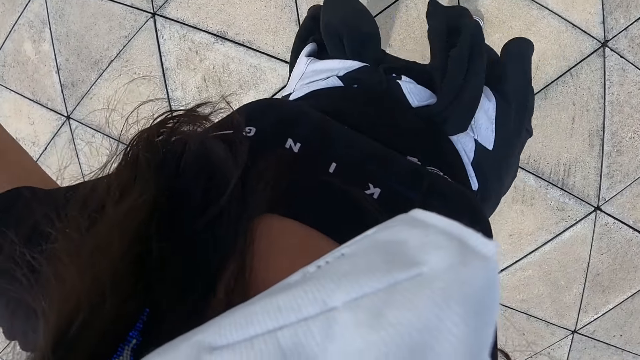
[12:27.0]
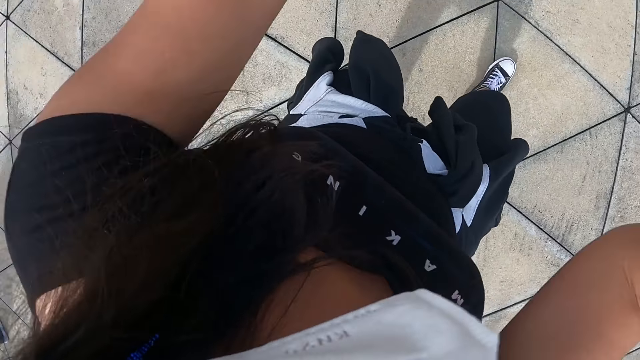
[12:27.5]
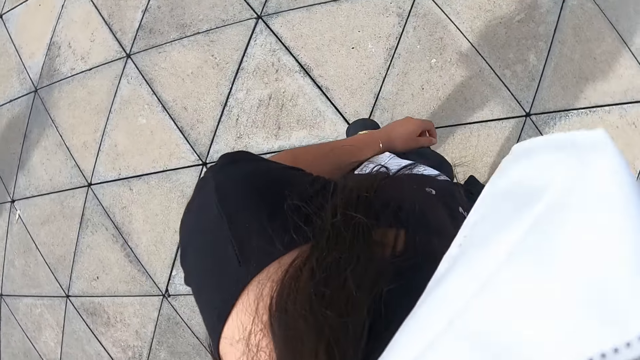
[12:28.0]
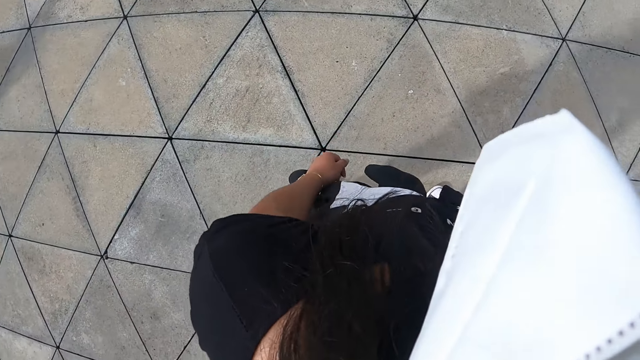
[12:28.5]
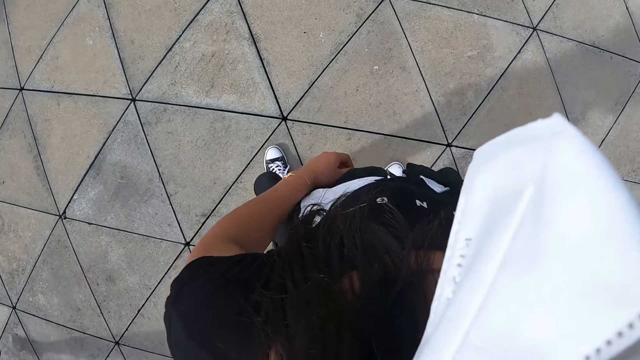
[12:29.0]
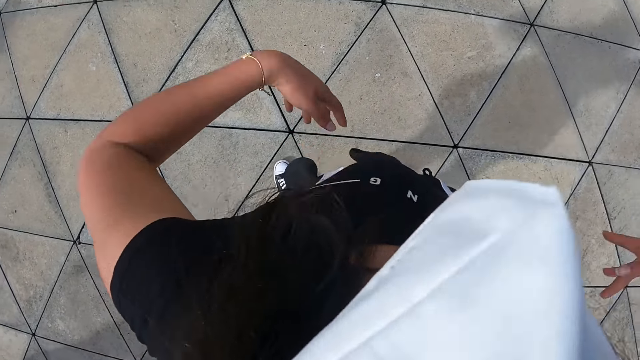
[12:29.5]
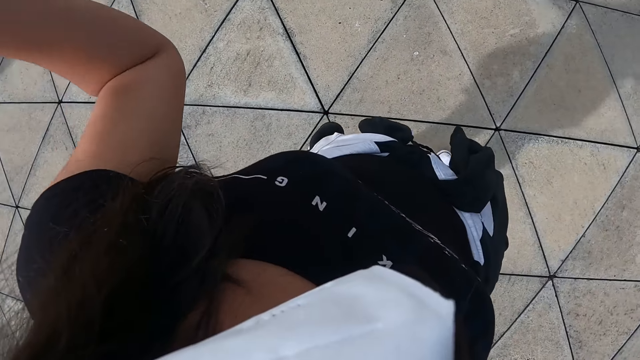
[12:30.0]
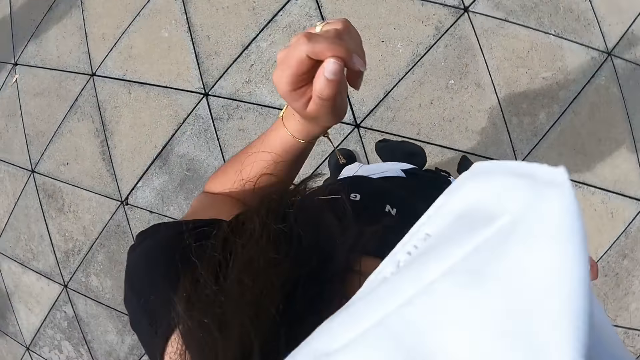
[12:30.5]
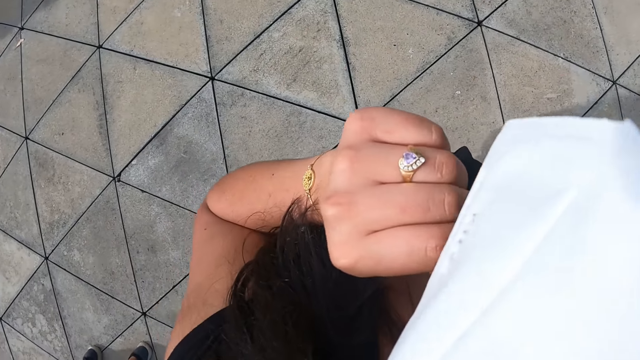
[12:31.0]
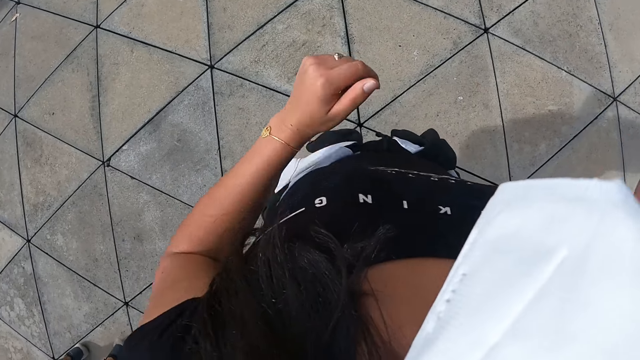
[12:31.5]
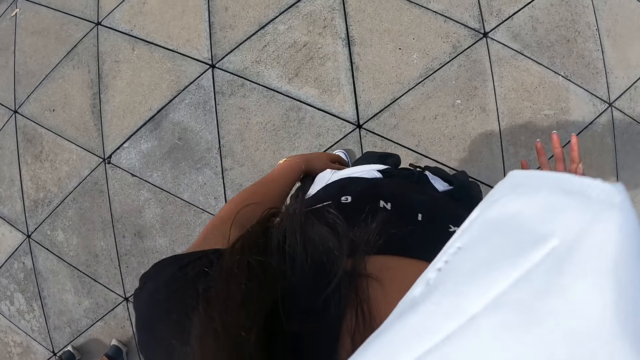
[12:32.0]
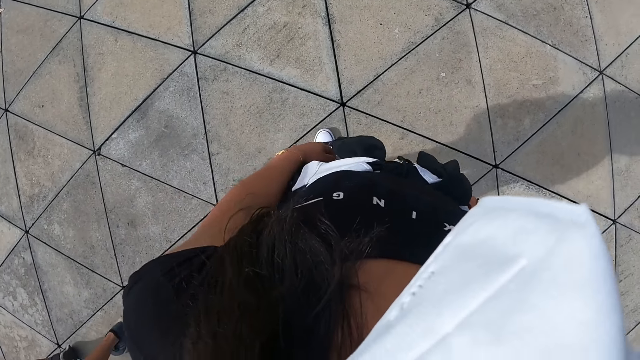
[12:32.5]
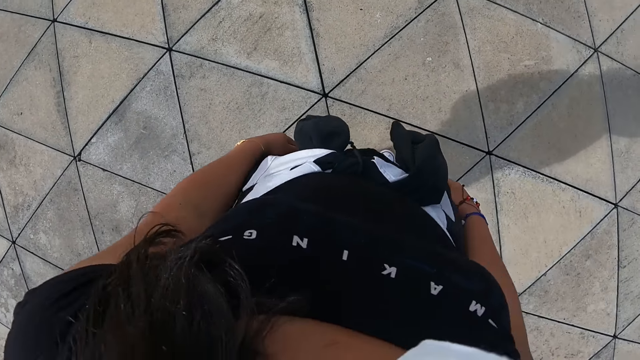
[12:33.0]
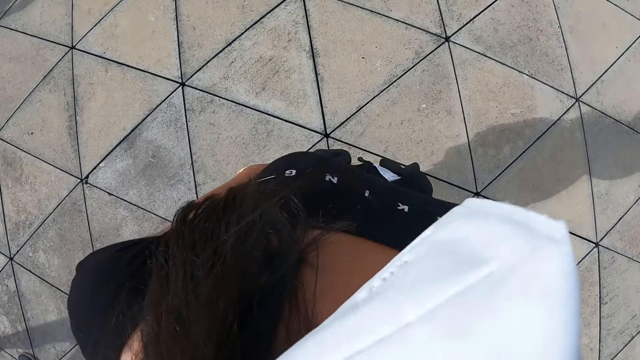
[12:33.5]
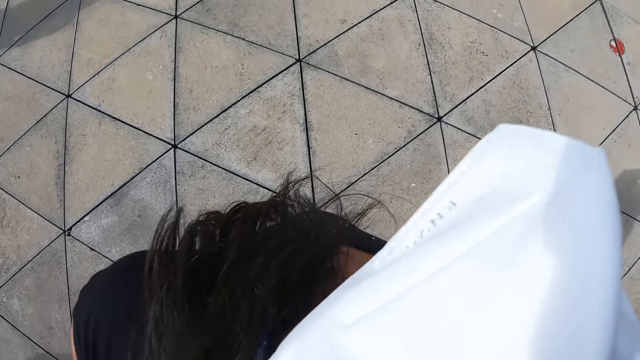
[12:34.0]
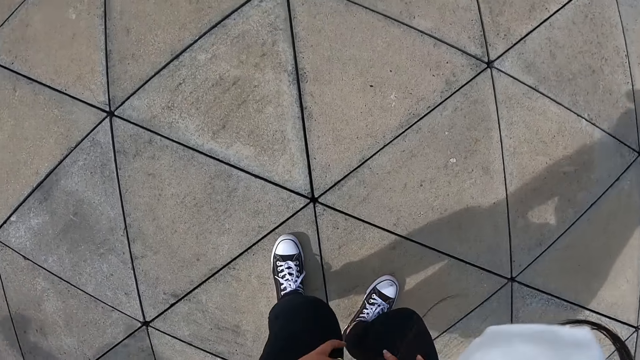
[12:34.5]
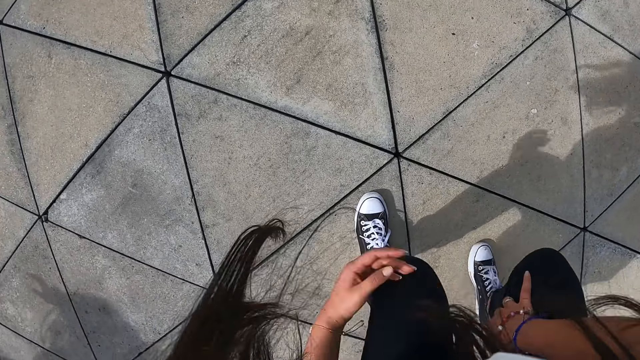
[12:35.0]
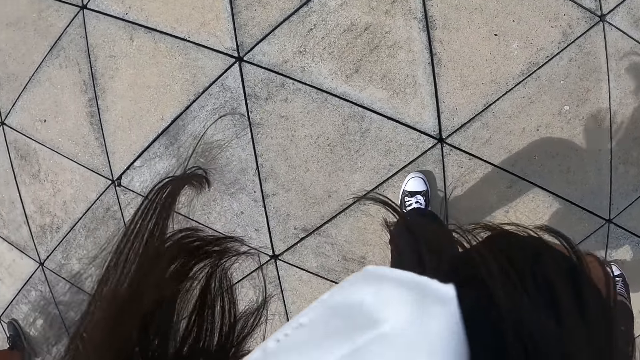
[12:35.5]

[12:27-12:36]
The camera wearer adjusts the face mask with her left hand. She dances.

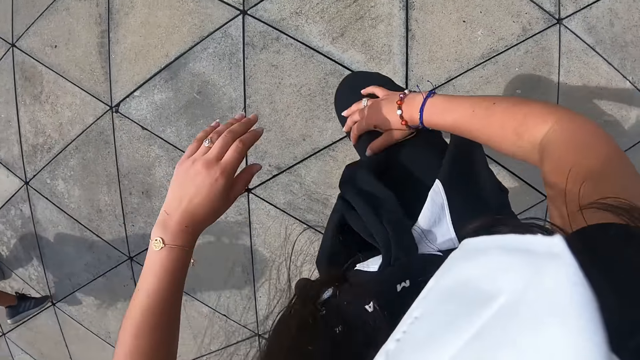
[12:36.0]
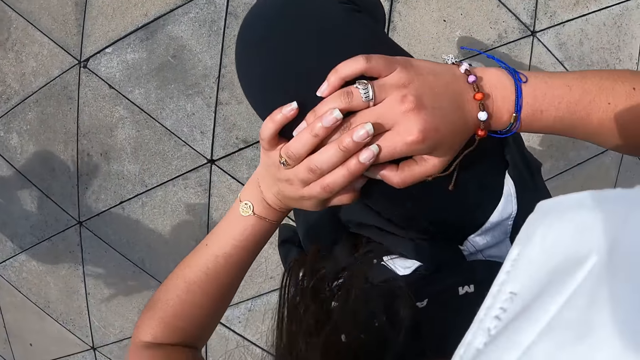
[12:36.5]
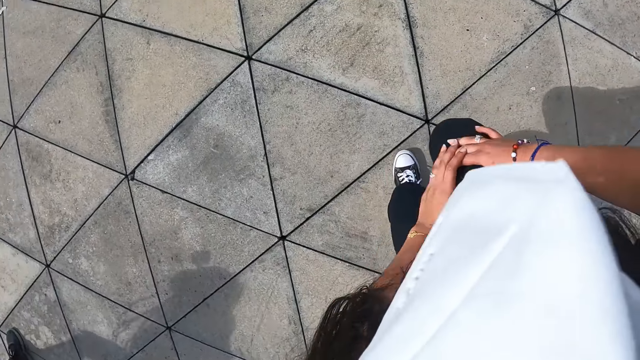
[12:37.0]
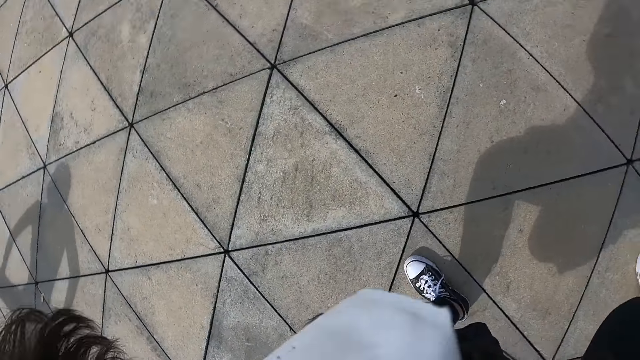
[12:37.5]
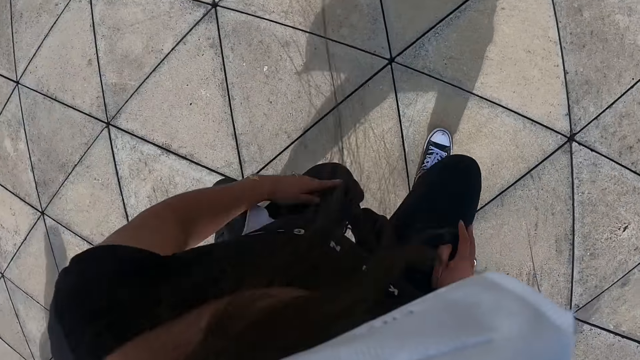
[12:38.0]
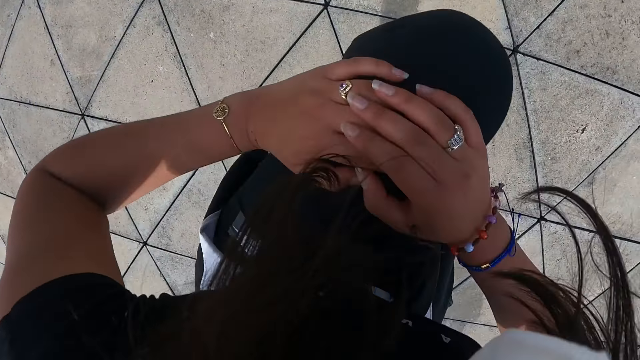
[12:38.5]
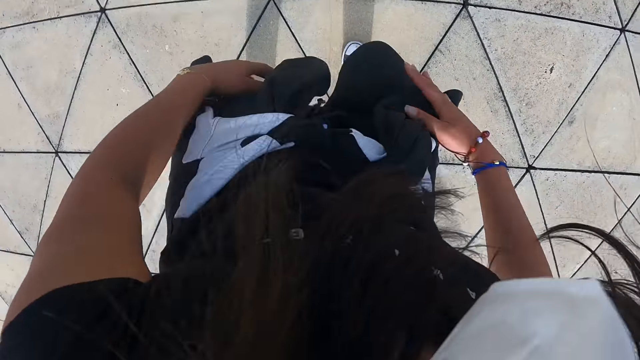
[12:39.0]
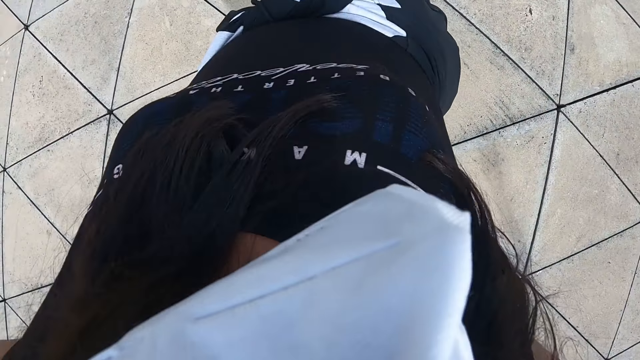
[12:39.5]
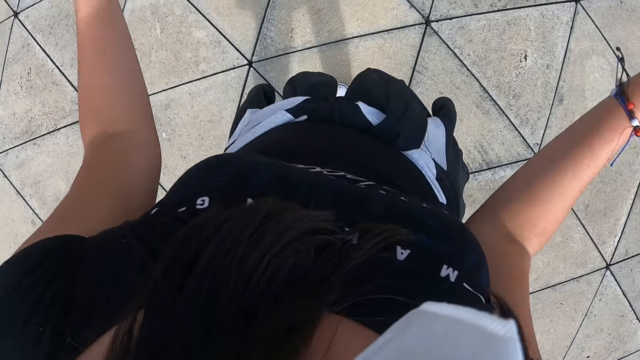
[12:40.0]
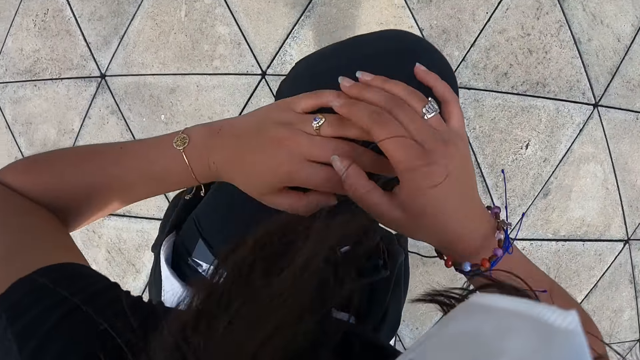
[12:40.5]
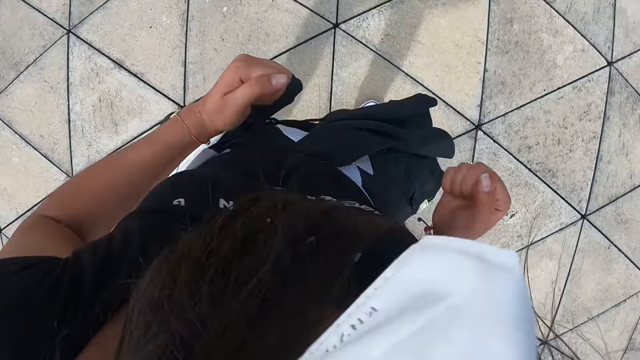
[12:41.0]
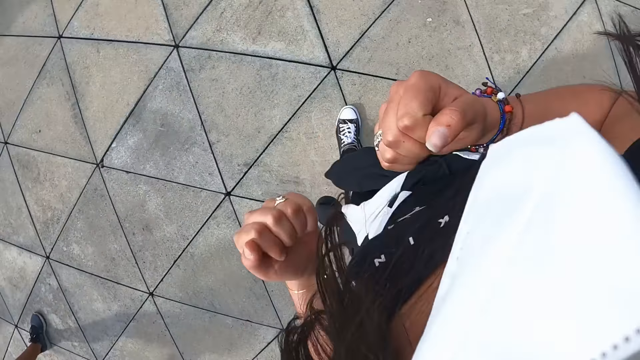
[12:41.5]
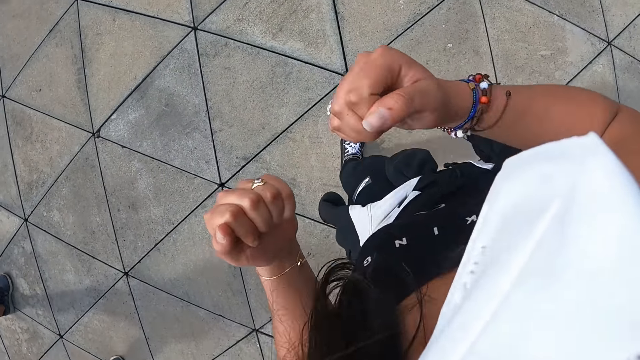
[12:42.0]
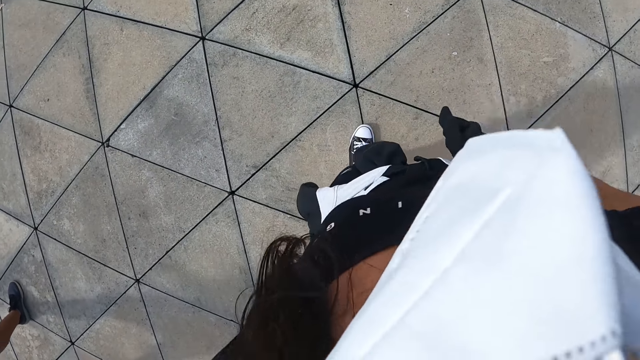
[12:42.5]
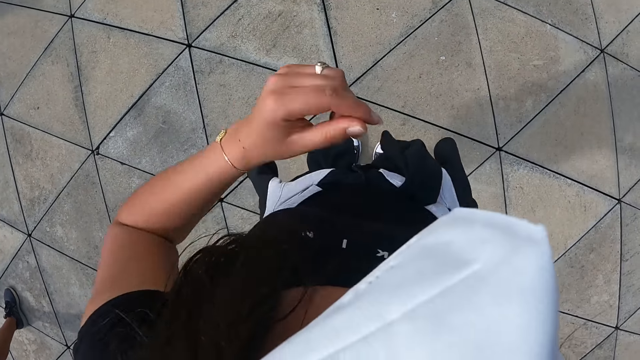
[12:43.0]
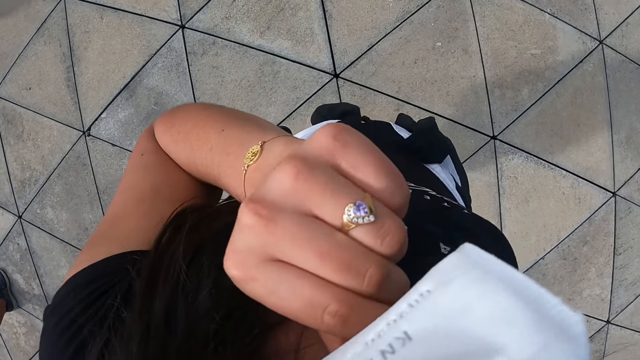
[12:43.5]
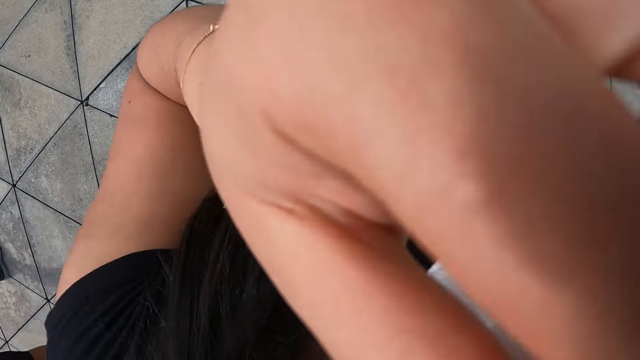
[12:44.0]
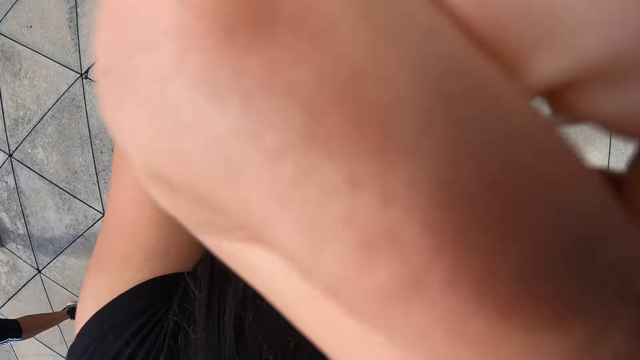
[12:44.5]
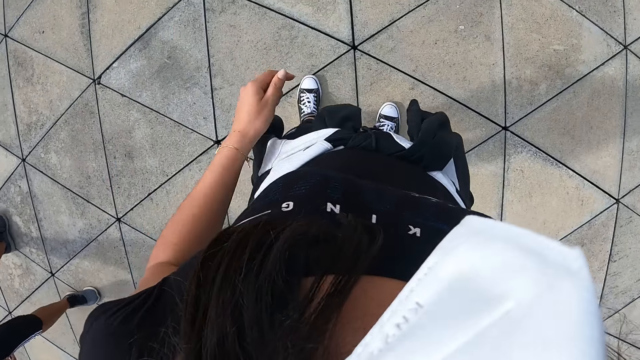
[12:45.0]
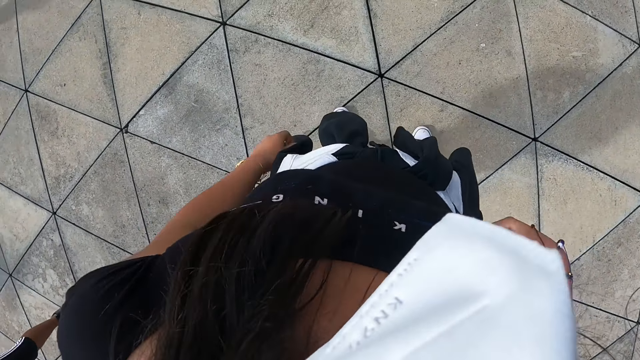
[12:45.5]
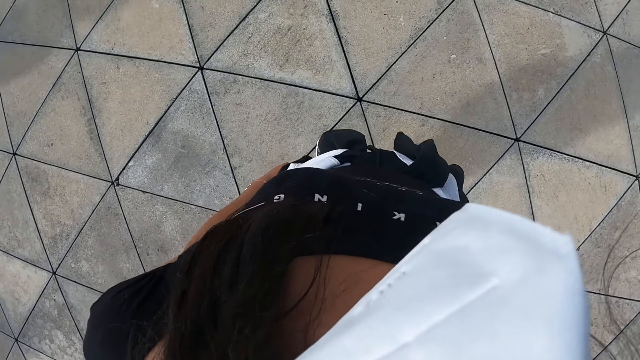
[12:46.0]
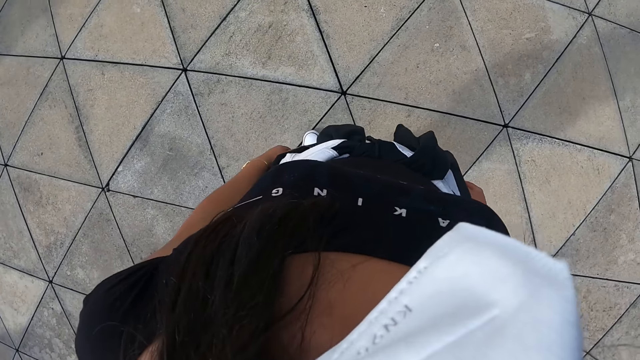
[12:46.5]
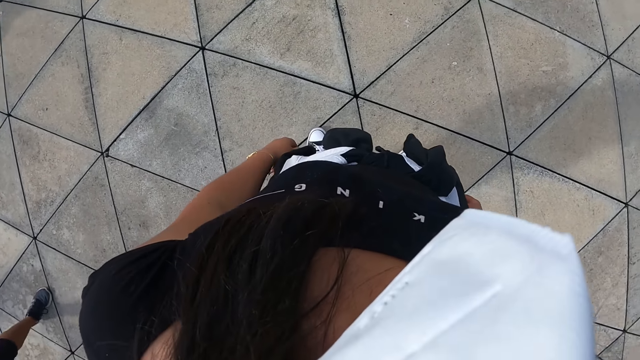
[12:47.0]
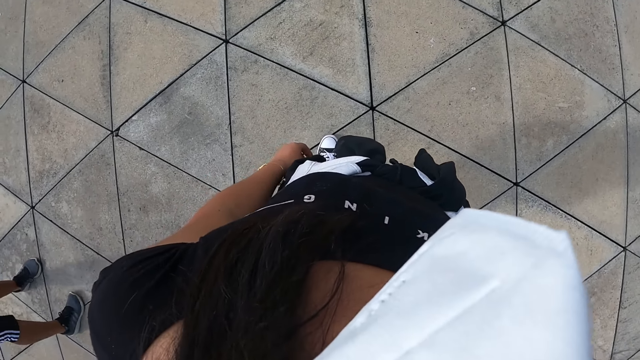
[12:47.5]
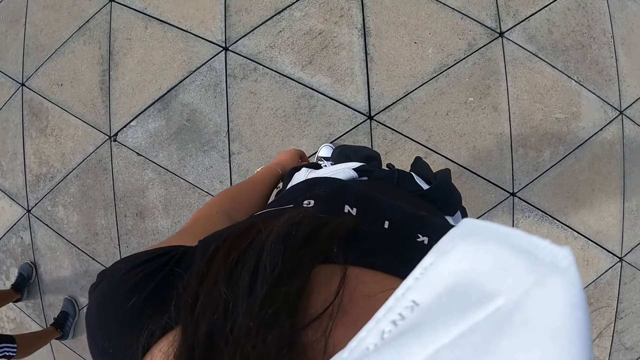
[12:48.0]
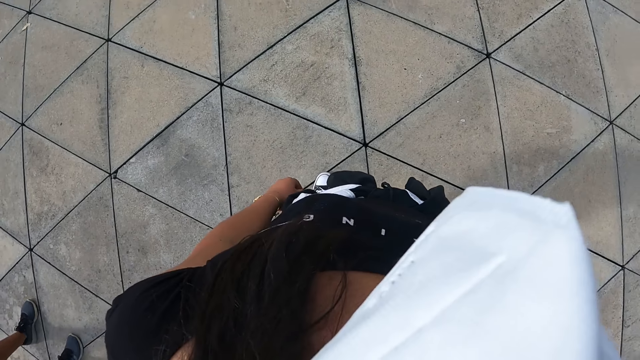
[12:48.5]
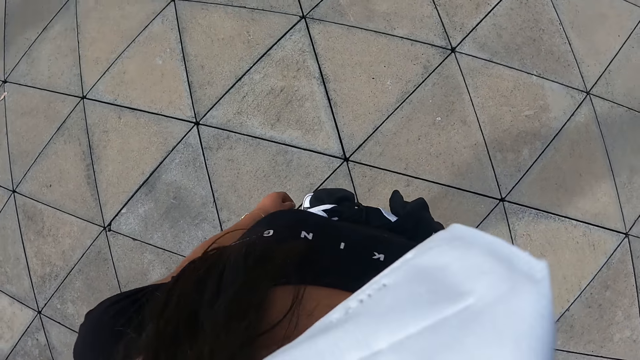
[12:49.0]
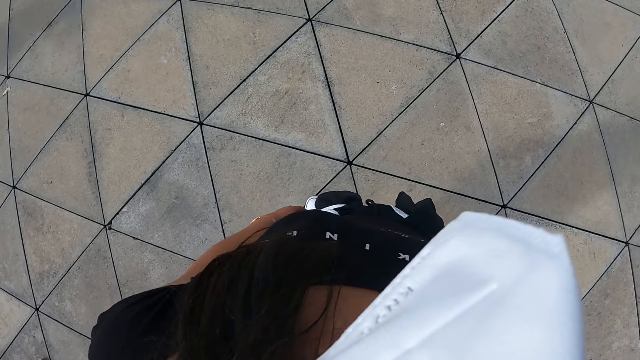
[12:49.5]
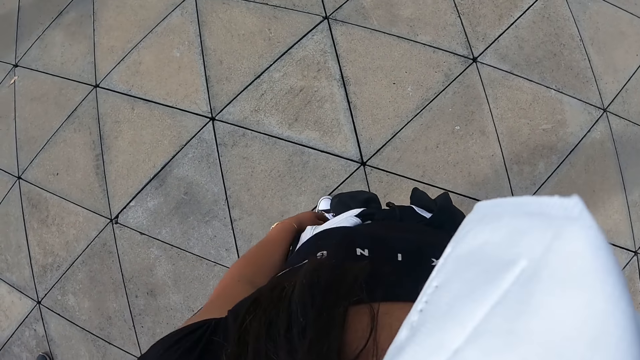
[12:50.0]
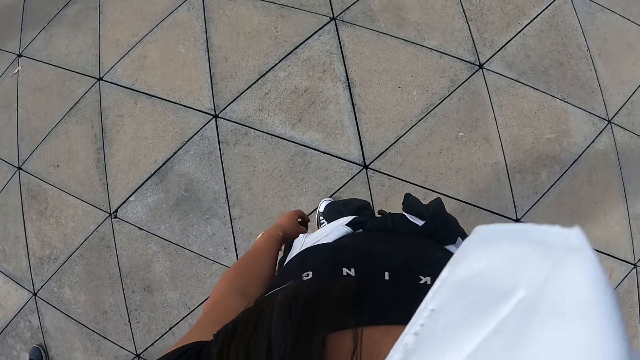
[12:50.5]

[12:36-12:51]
The camera wearer raises her right leg. She touches her right leg with her left hand. She does exercise. She drops her right hand. She raises her left leg. She touches her left leg with her right hand. She puts down her left leg. She raises her left leg, touches her left leg with both hands, and puts down her left leg. She turns left. She adjusts the face mask with her left hand. She looks around.
